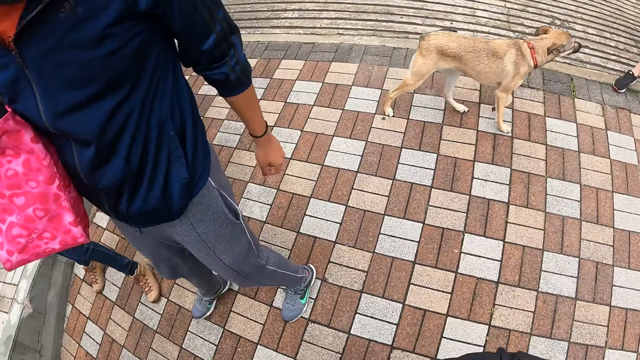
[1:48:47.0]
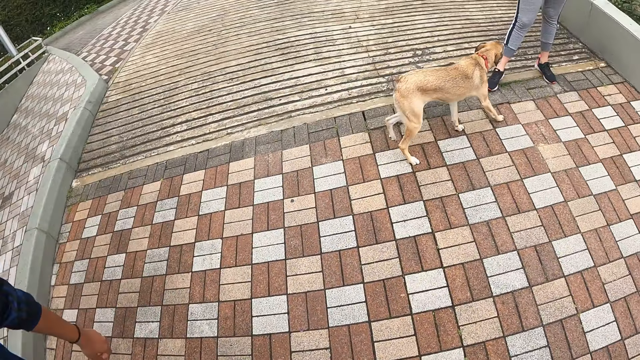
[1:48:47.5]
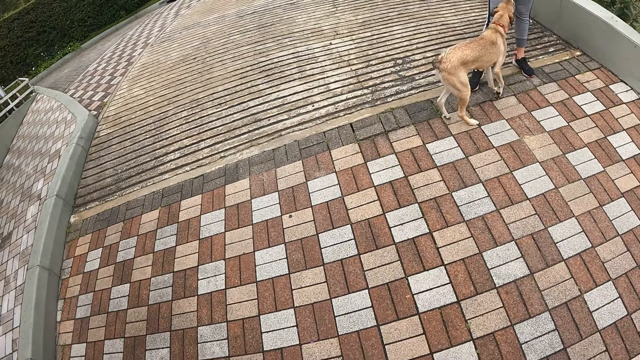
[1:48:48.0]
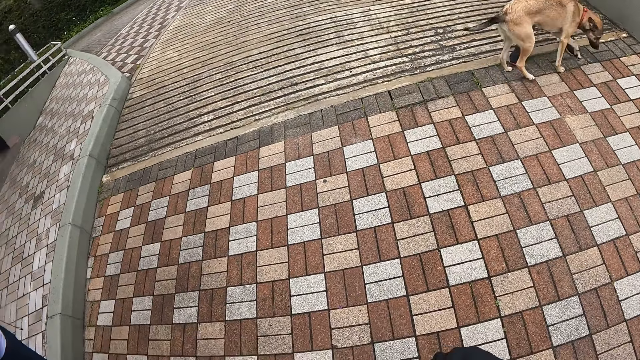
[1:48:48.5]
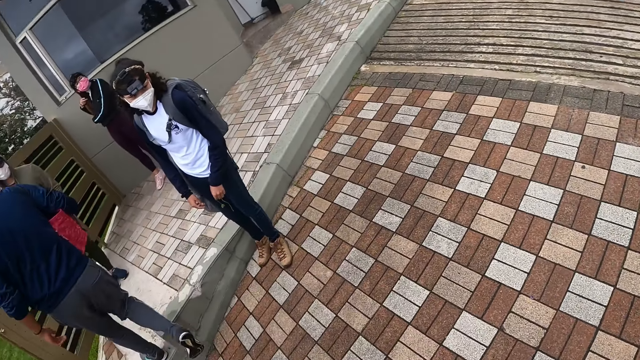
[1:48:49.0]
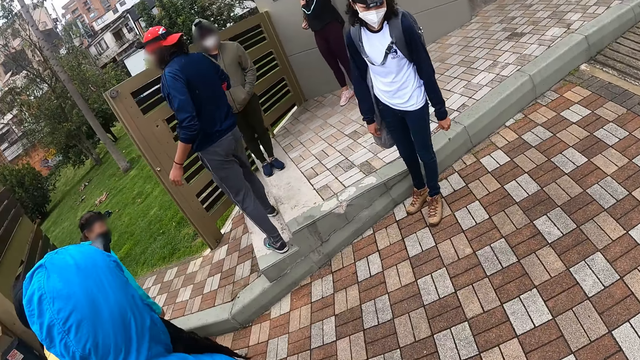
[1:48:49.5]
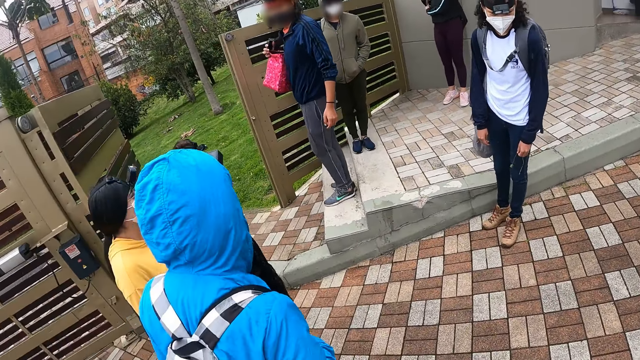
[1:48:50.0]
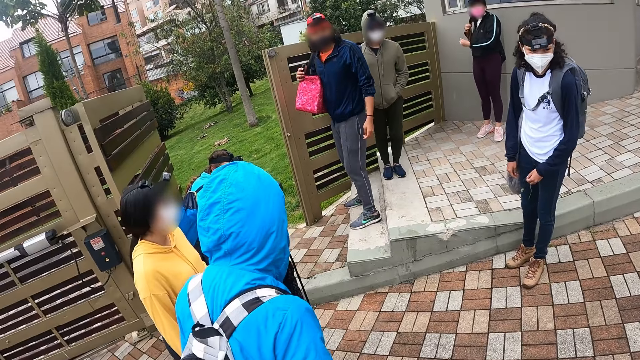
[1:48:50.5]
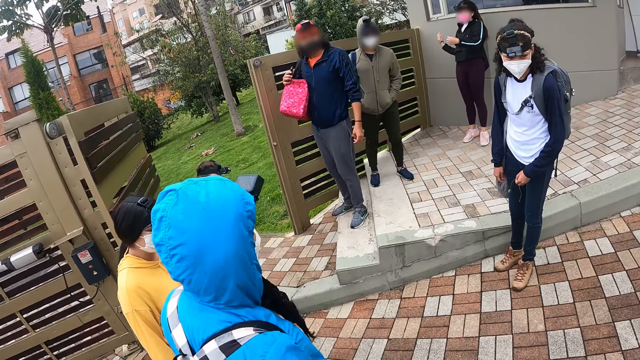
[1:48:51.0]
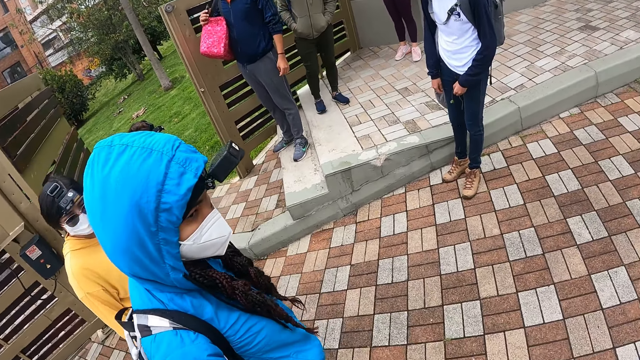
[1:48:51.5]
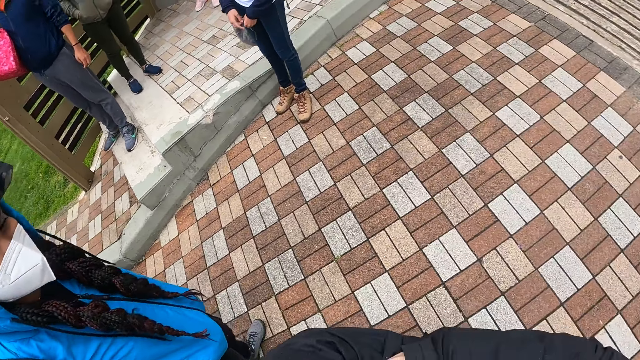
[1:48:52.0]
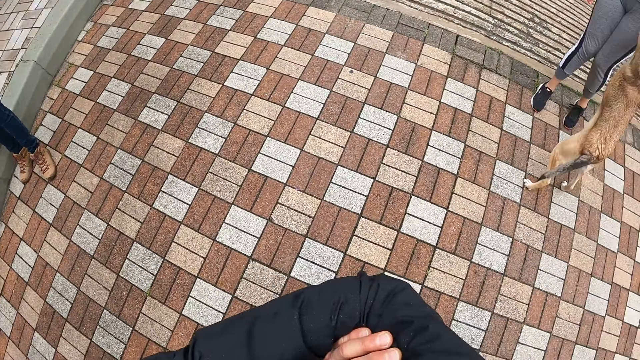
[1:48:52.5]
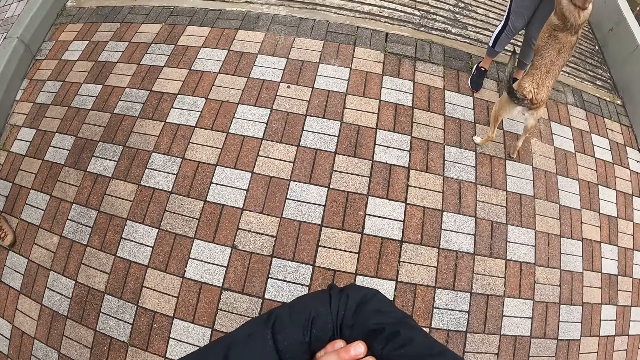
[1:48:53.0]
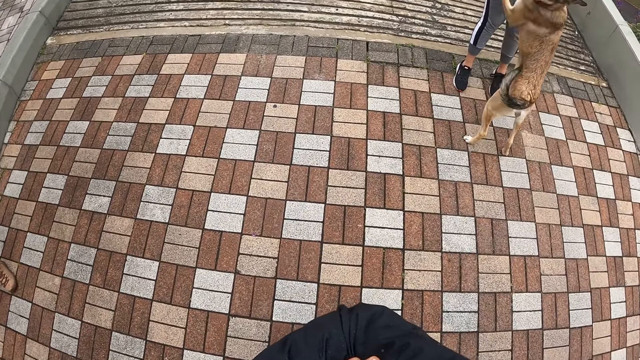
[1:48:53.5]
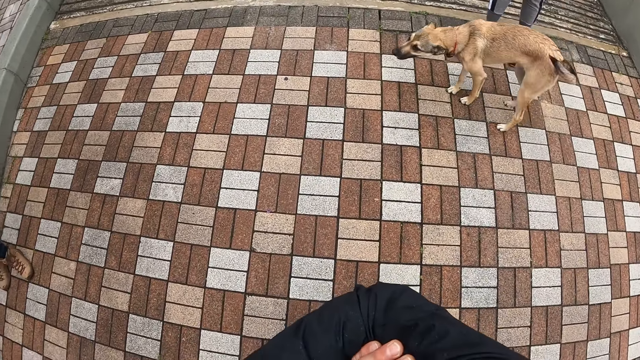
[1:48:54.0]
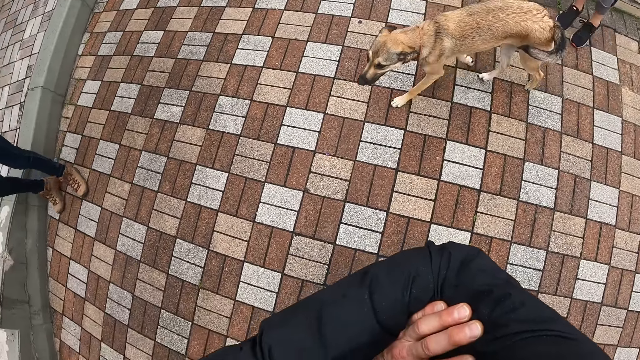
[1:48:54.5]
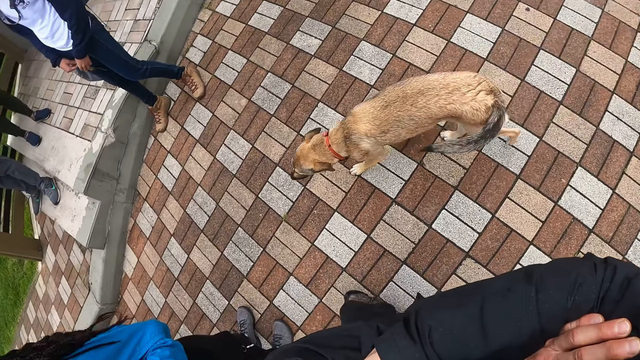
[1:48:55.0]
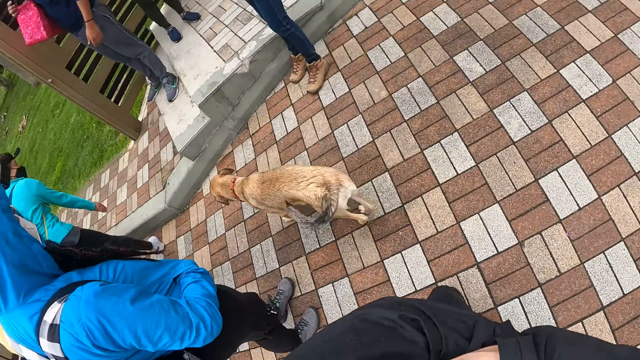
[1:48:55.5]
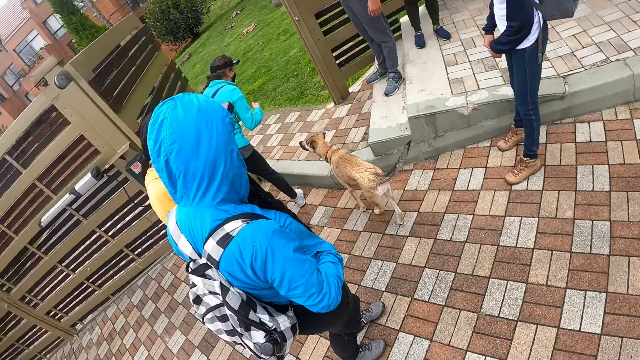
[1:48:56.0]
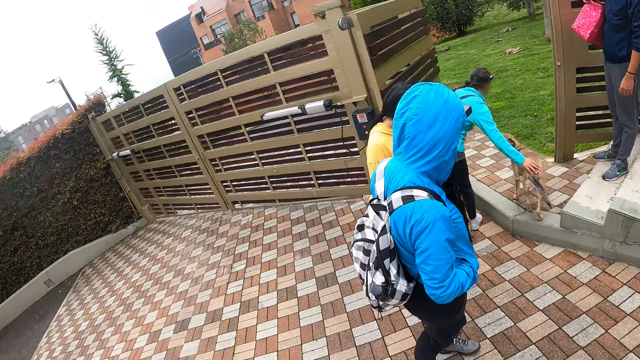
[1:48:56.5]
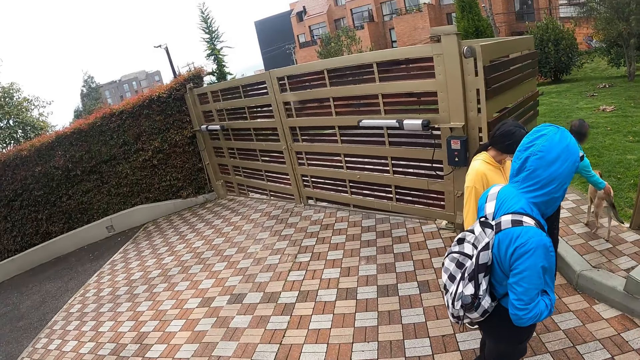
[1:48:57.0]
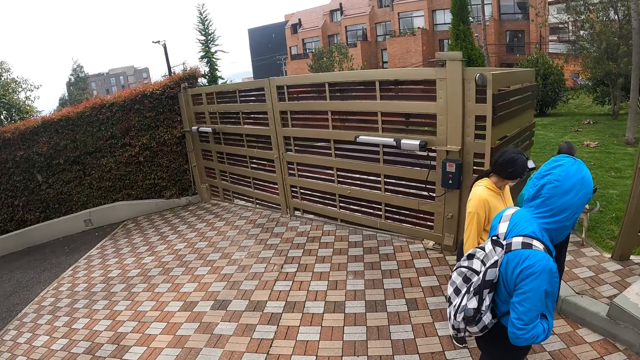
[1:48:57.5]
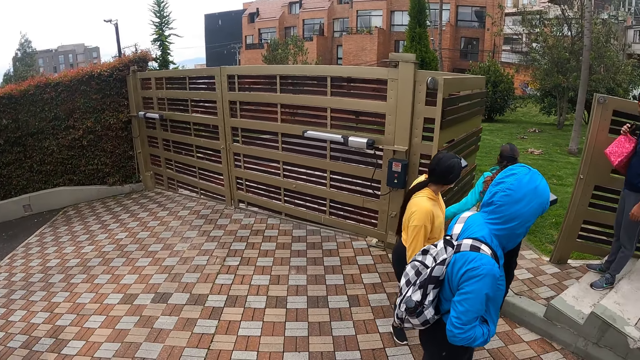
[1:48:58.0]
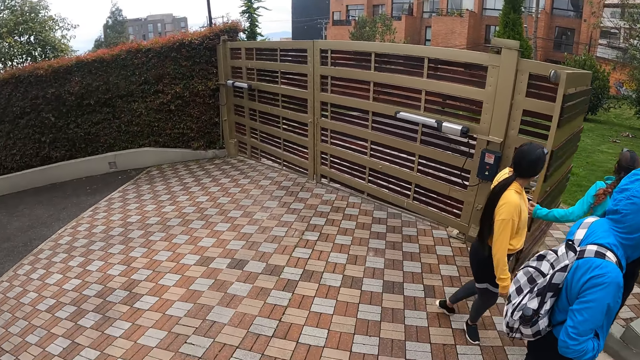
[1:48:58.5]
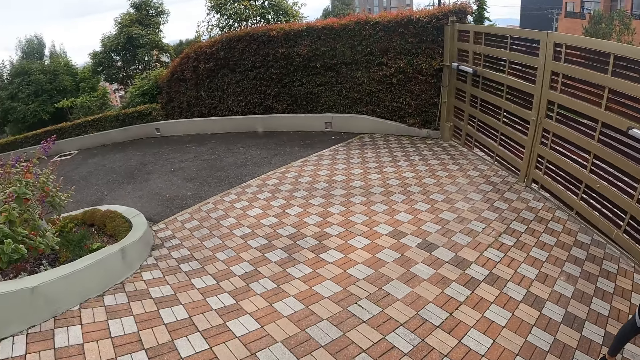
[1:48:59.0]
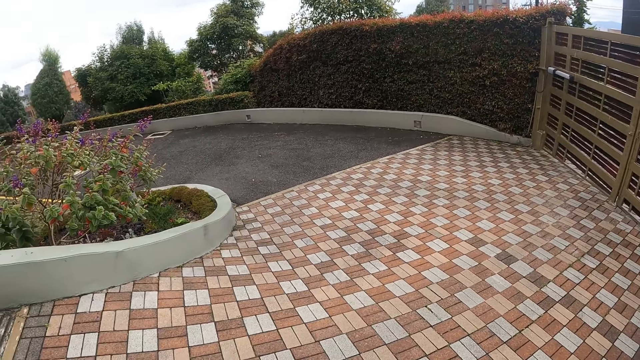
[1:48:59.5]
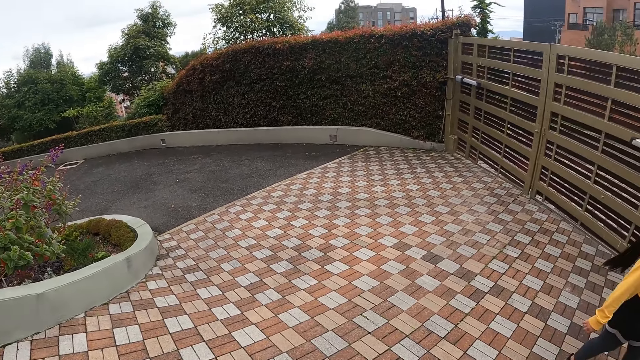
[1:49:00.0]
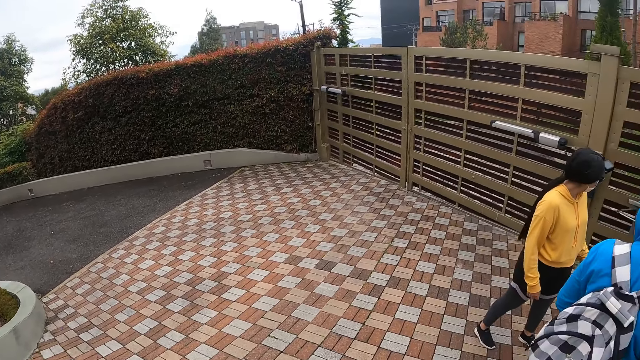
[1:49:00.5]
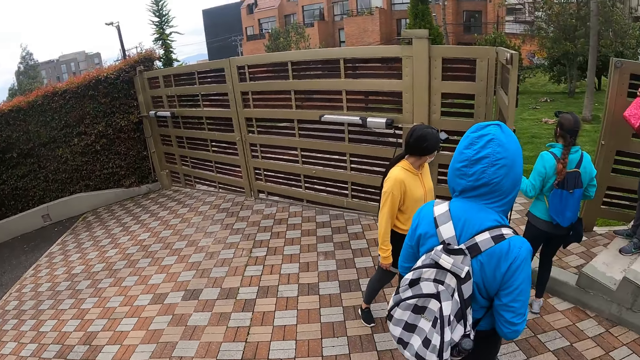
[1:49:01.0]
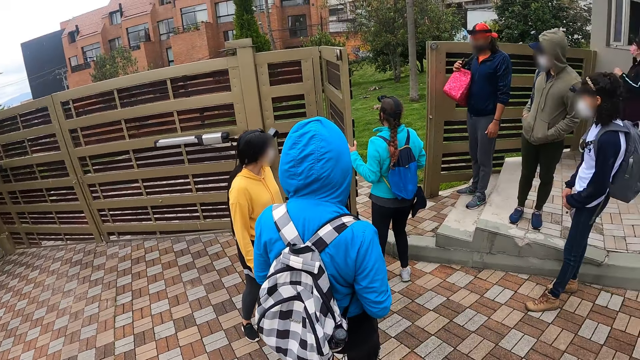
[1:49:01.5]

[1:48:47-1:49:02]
The woman plays with the dog. Another woman chases the dog out of the compound with her right hand. The other woman closes the gate with her left hand.

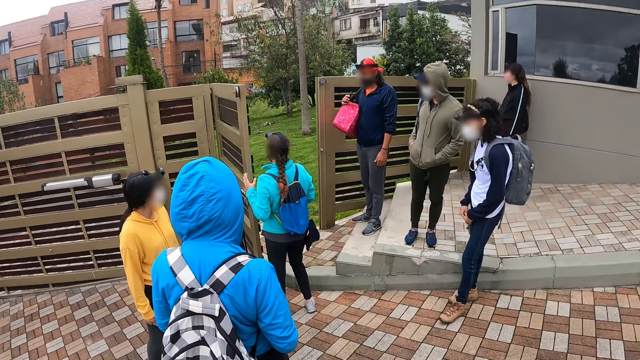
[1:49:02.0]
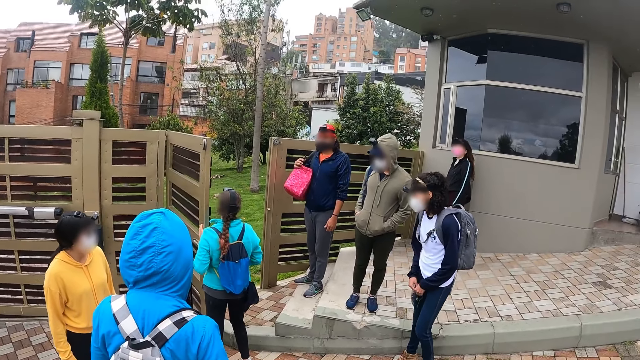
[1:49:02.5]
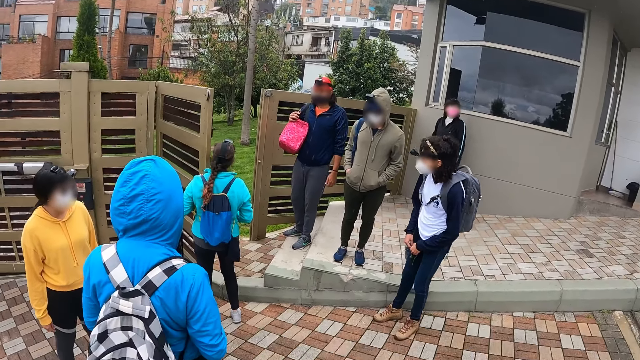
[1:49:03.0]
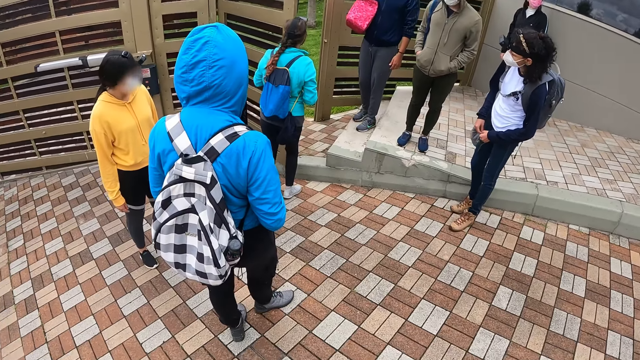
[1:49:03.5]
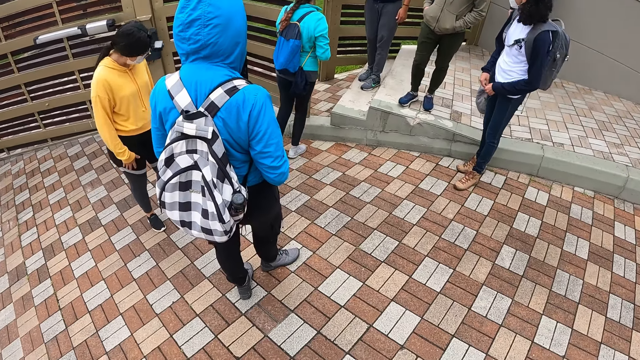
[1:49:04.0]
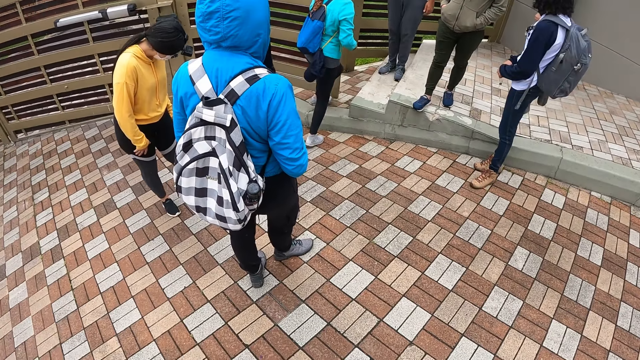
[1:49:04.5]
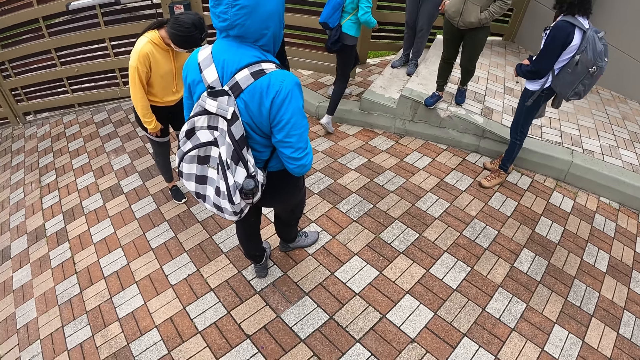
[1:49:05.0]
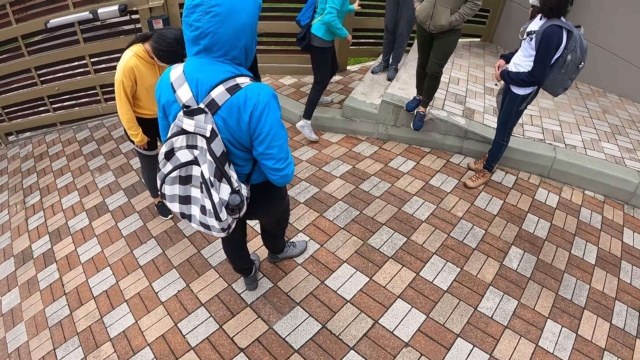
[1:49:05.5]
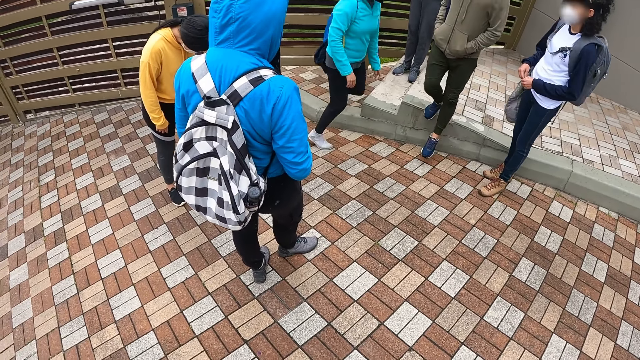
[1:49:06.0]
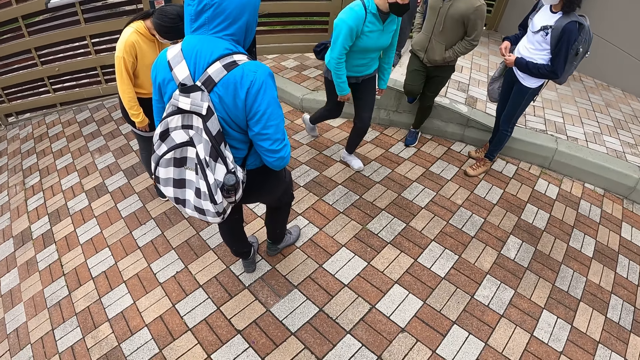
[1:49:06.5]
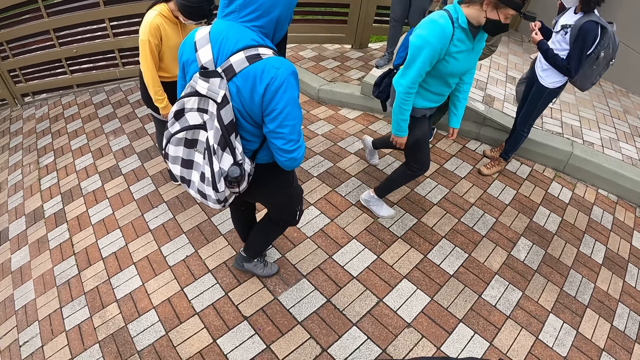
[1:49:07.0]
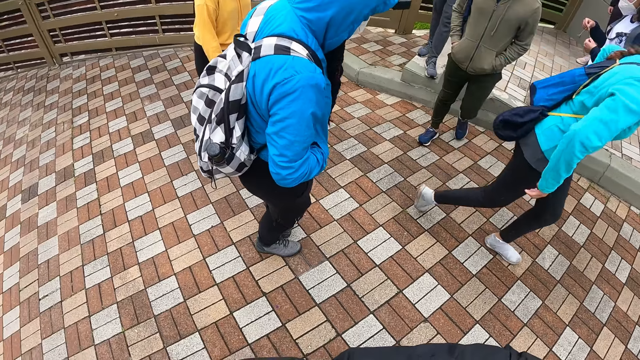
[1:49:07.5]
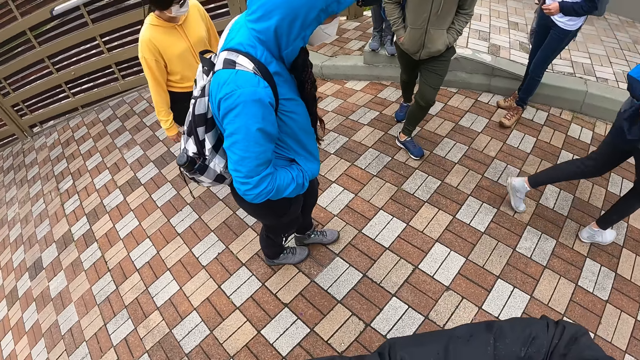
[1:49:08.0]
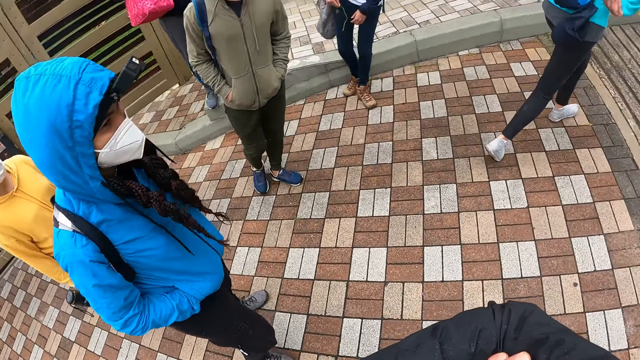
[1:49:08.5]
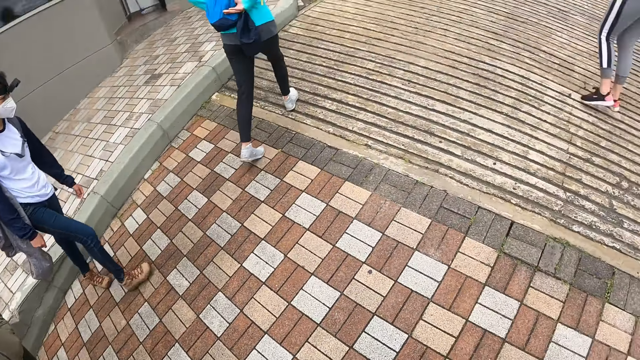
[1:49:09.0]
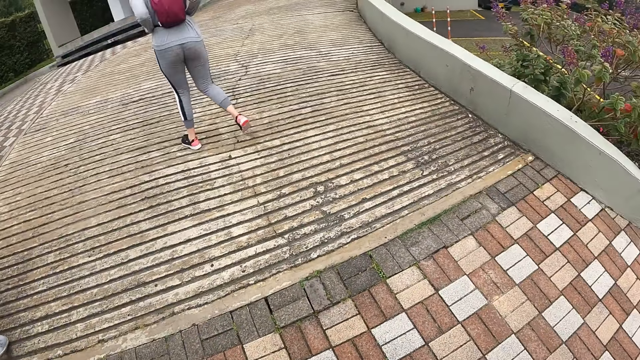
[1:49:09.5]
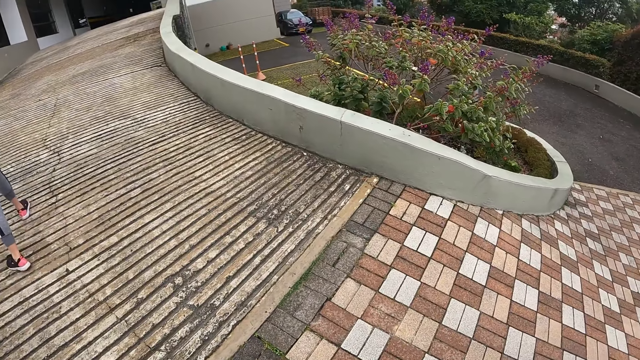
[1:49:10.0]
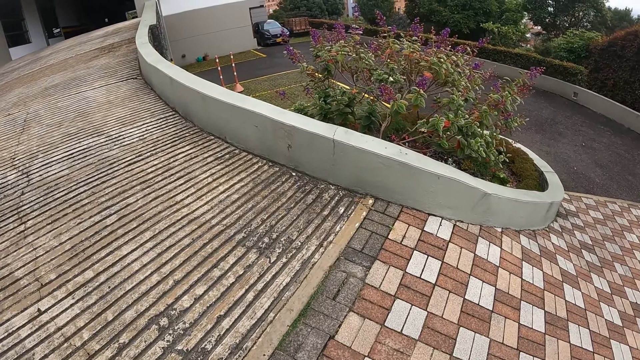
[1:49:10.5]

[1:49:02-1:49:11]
The woman climbs a stairway with the camera wearer and a group of people.
